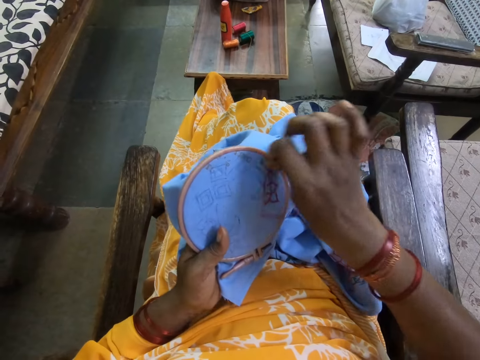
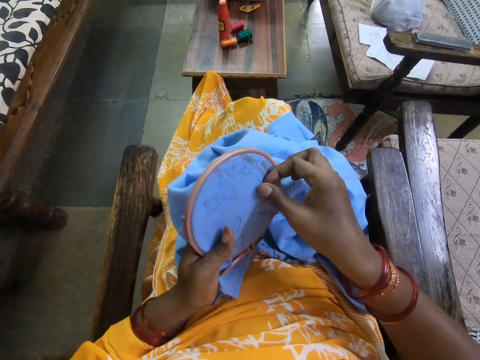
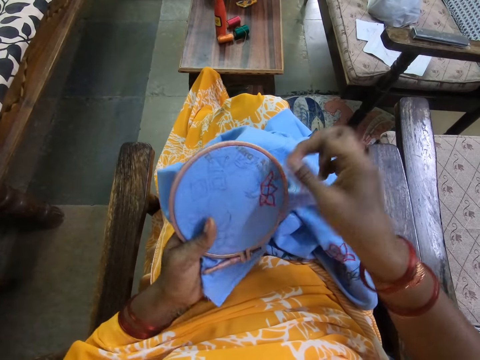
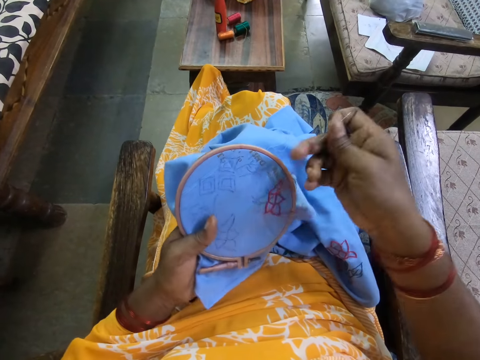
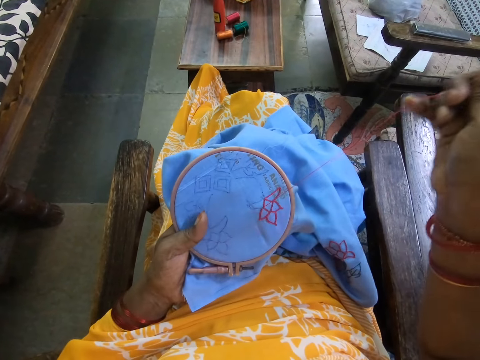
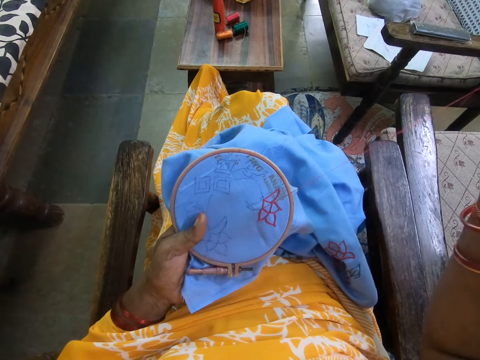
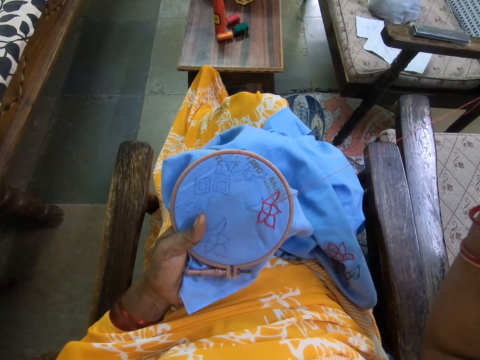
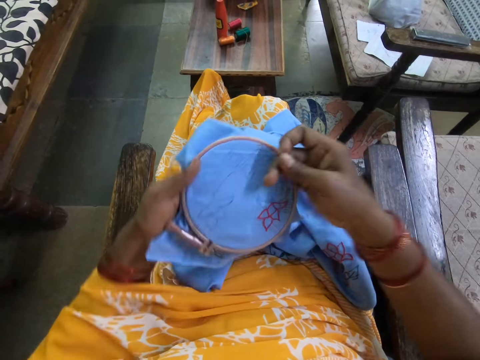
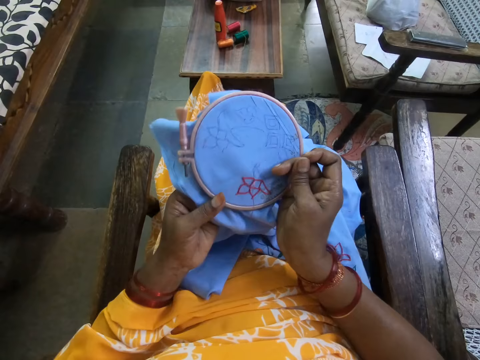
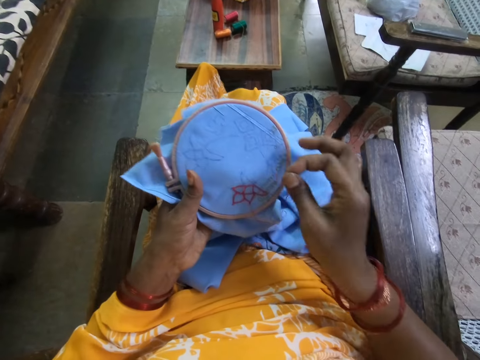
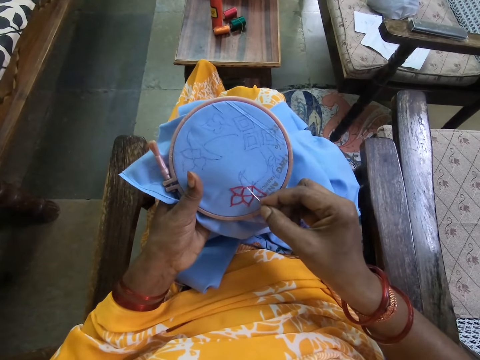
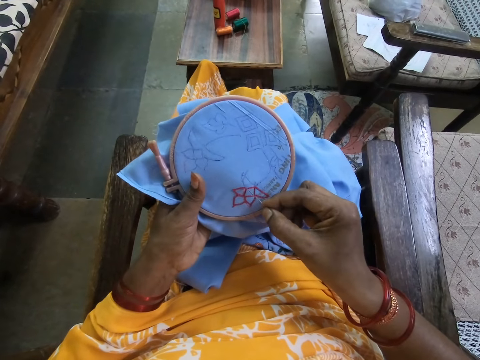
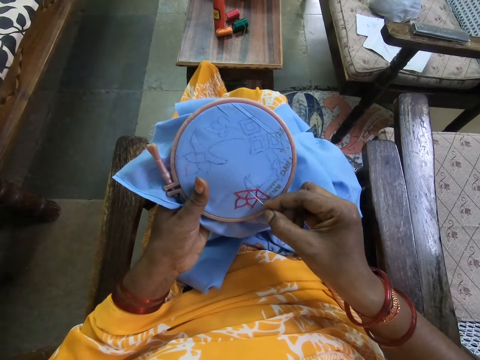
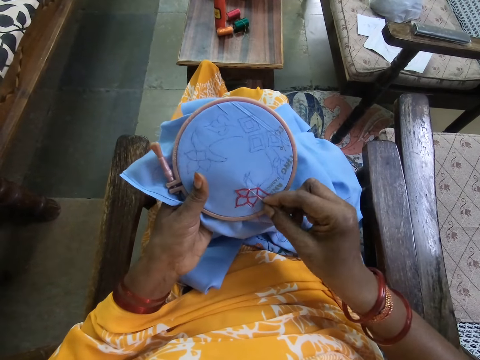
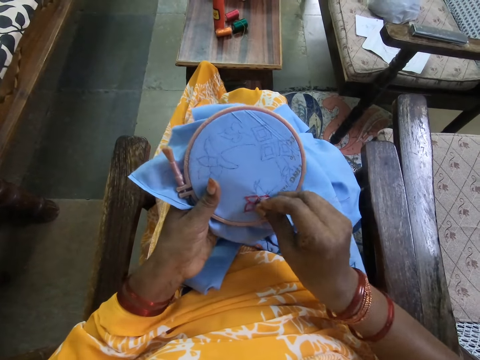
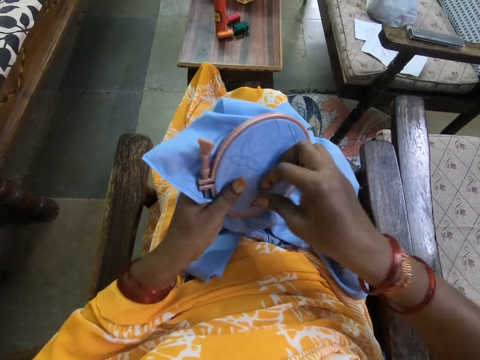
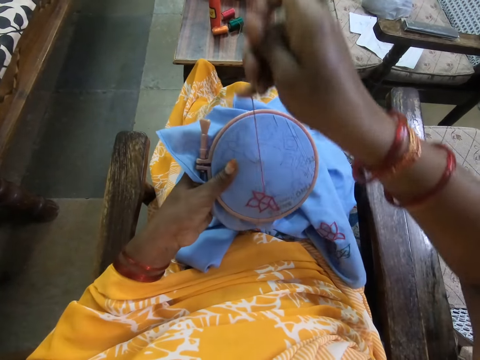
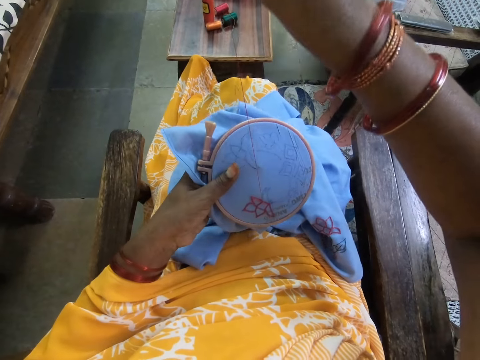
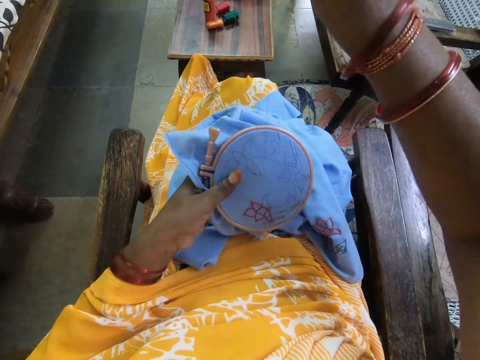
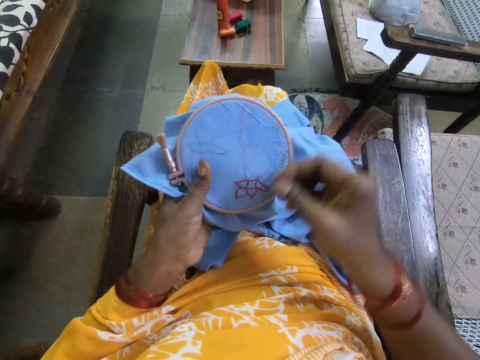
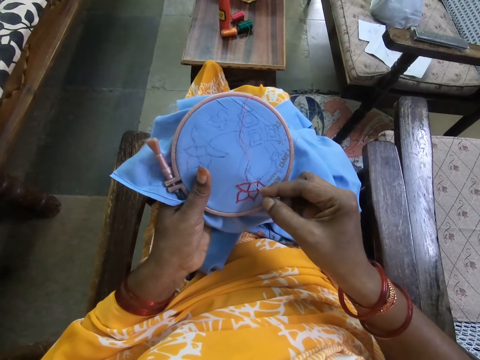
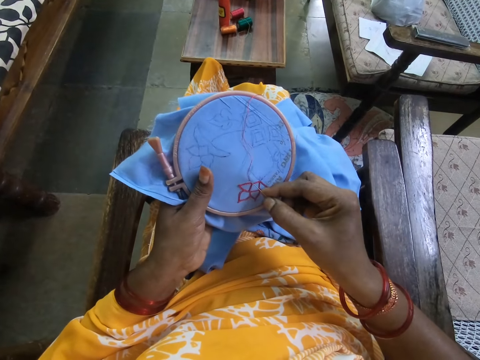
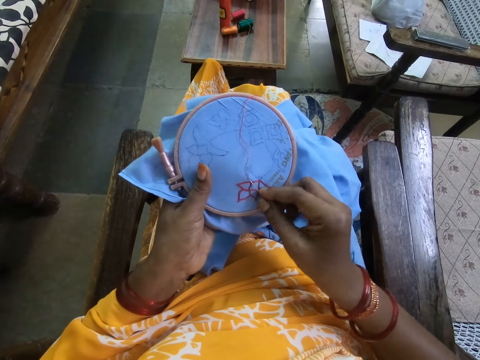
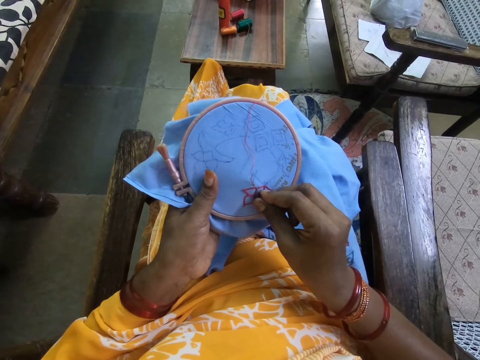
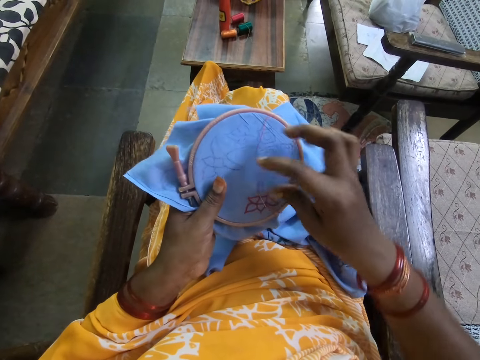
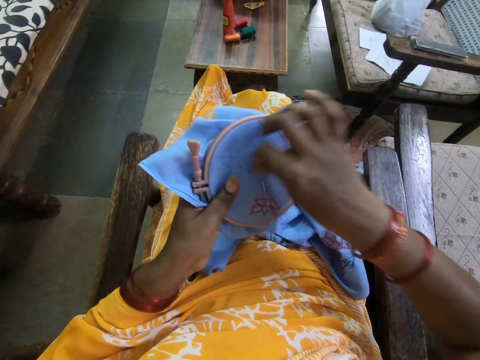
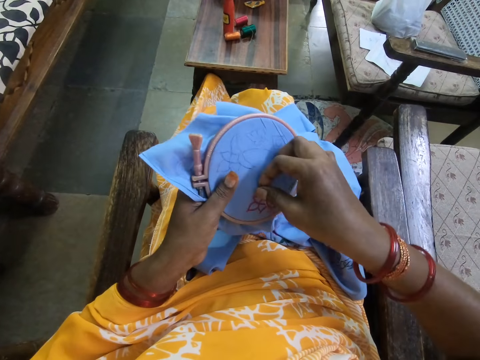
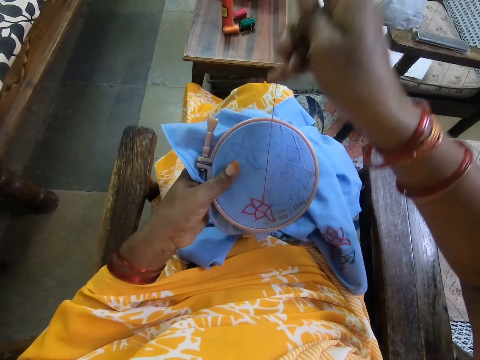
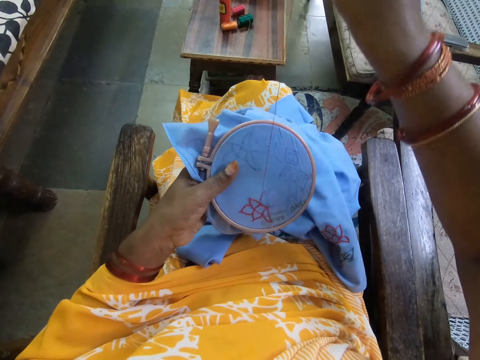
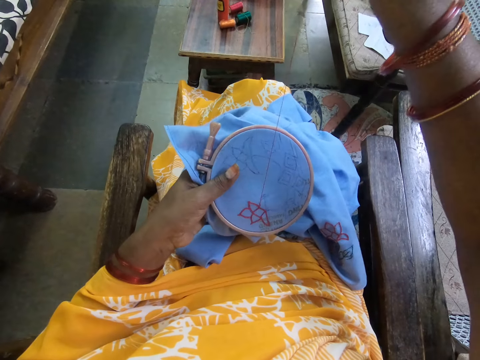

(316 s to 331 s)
The camera wearer adjusts the canvas in her left hand with her right hand. She embroiders the canvas in her left hand with the needle and thread in her right hand.

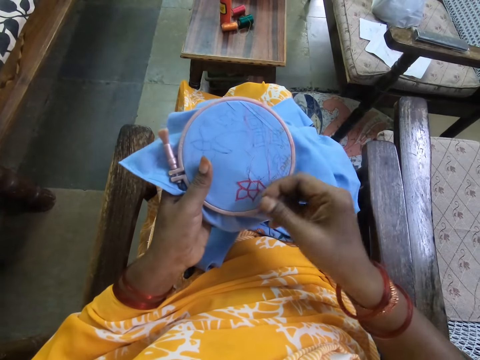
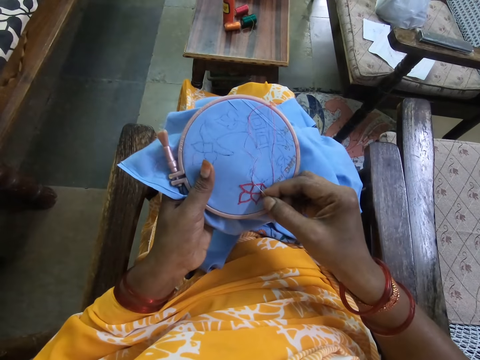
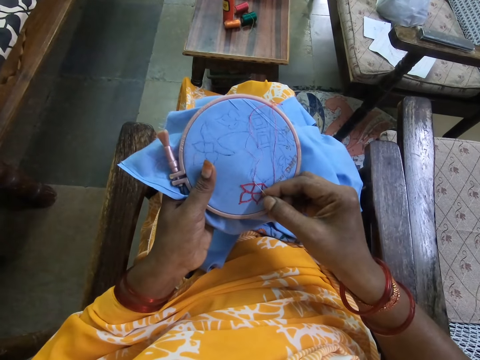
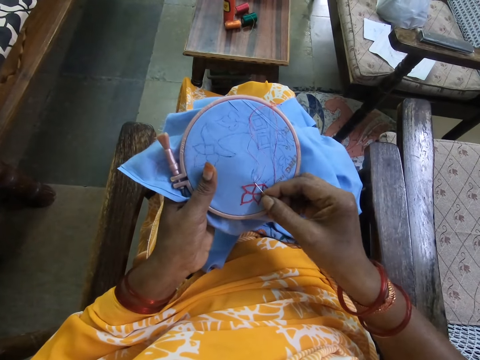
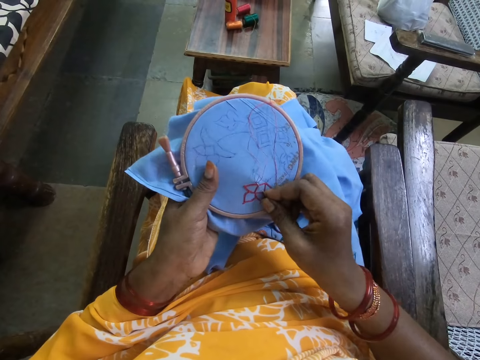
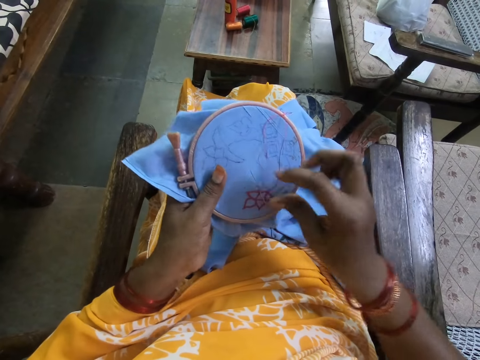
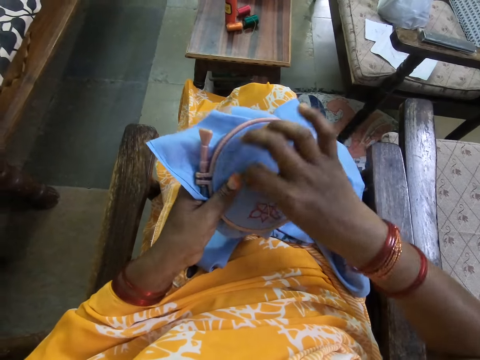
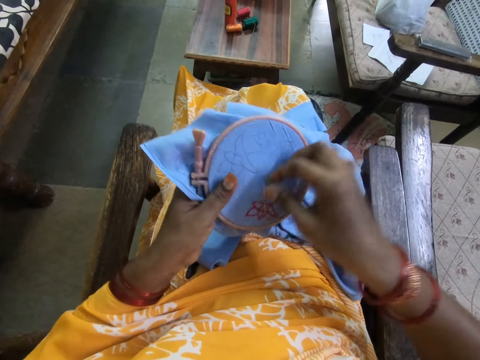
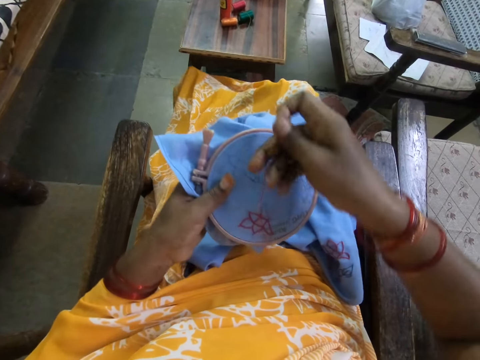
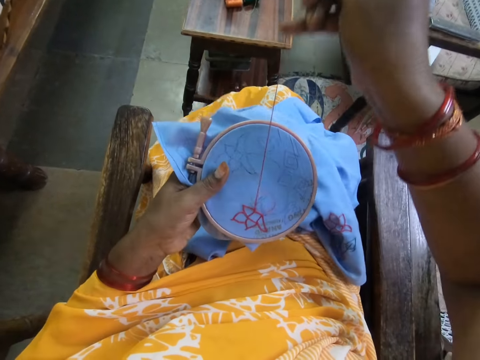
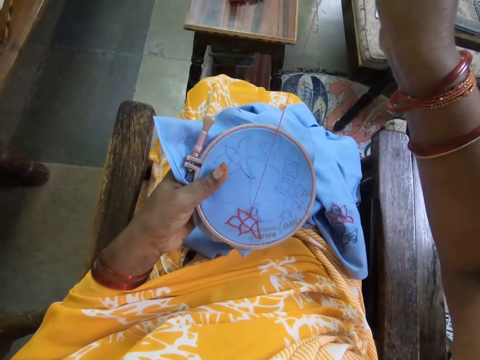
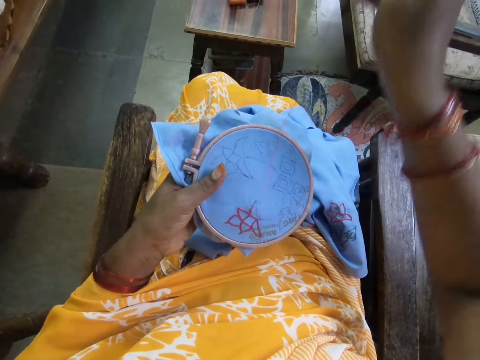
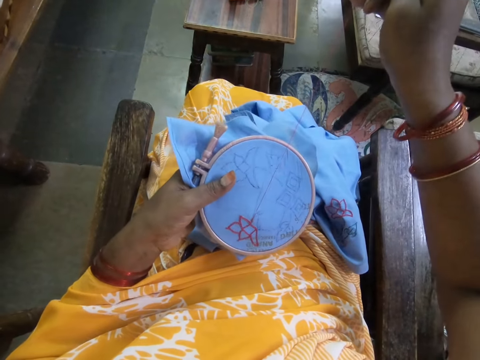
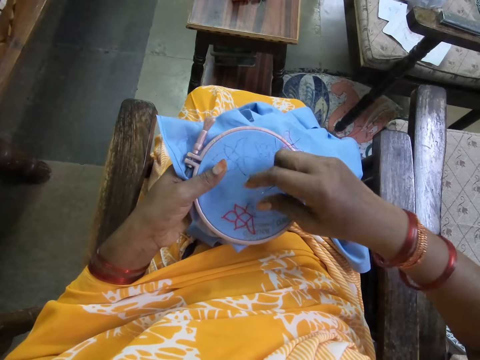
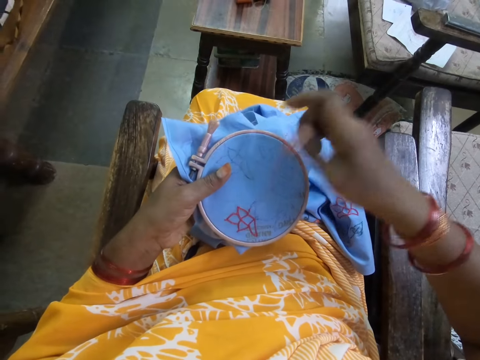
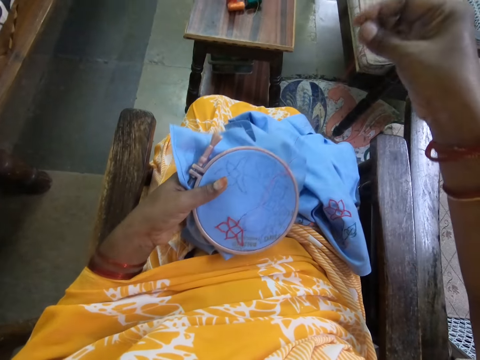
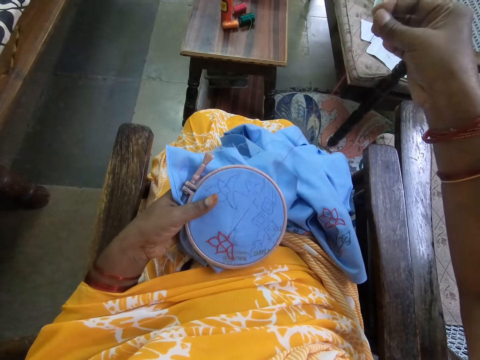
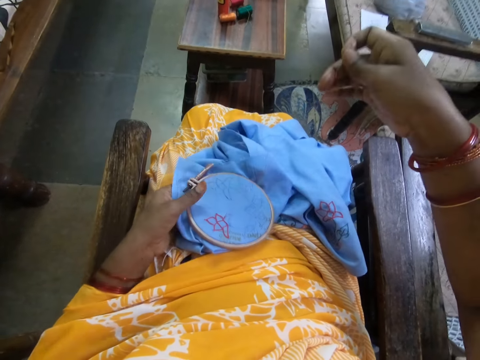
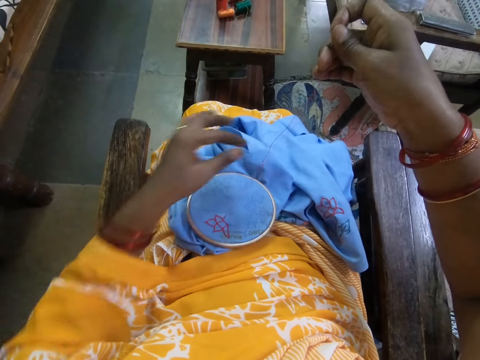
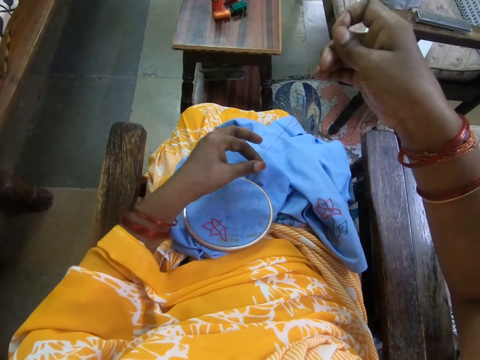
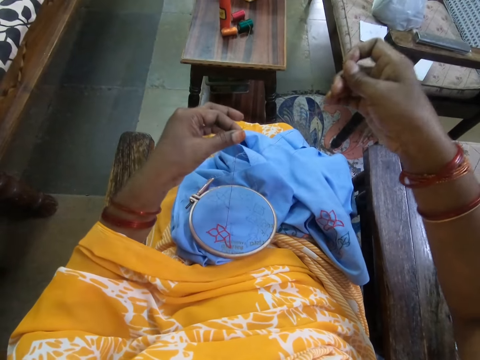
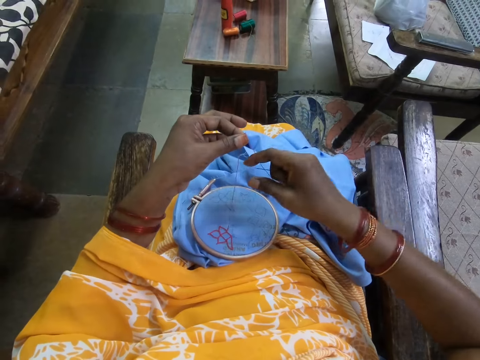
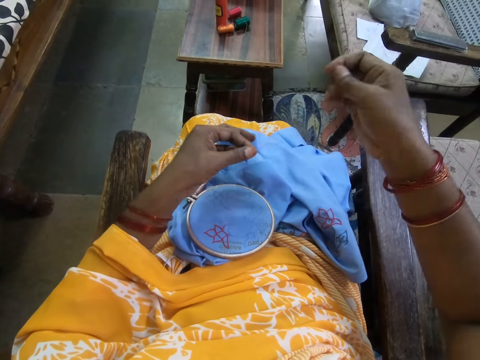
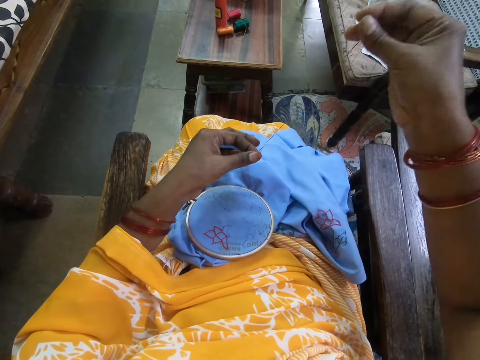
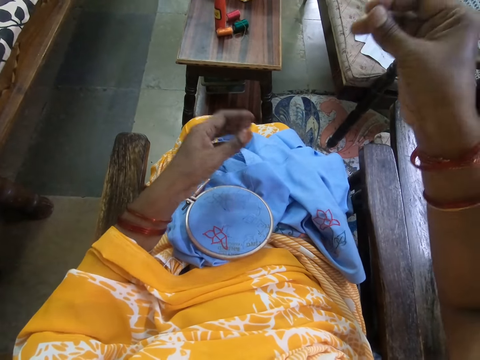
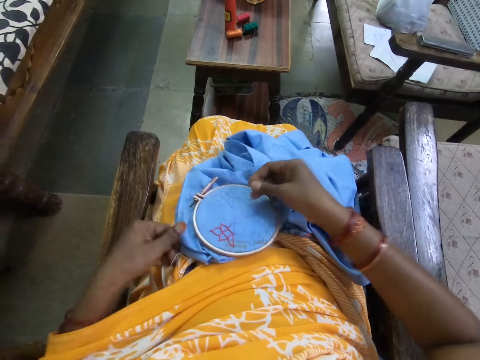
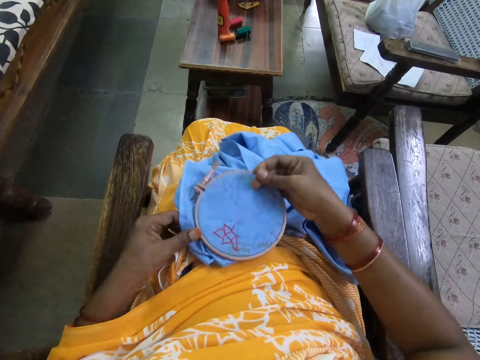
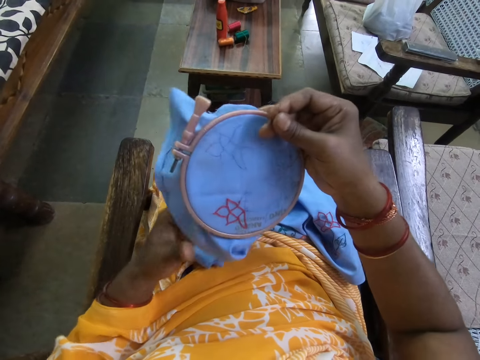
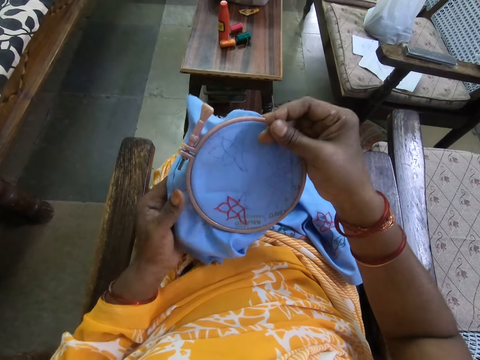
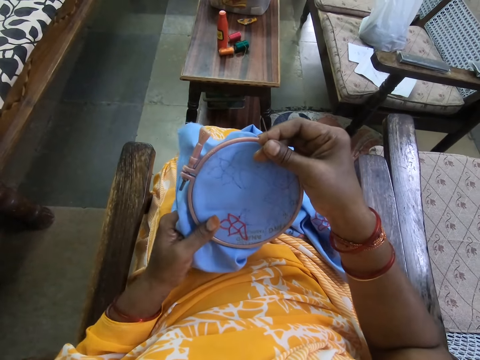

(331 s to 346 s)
The camera wearer places the canvas in her left hand on her lap. She pulls the thread on the fabric. She adjusts the thread on the needle in her right hand with her left hand. She picks the canvas from her lap with both hands.
